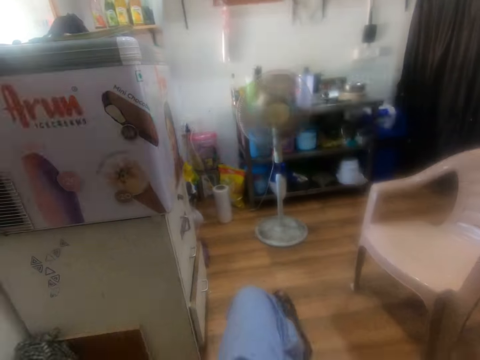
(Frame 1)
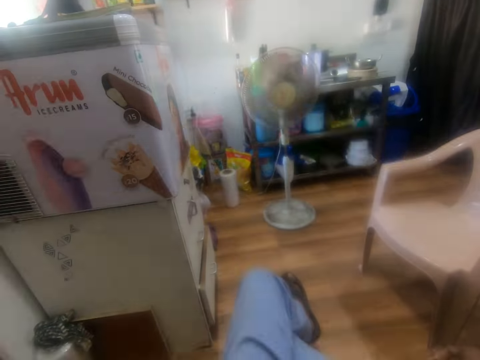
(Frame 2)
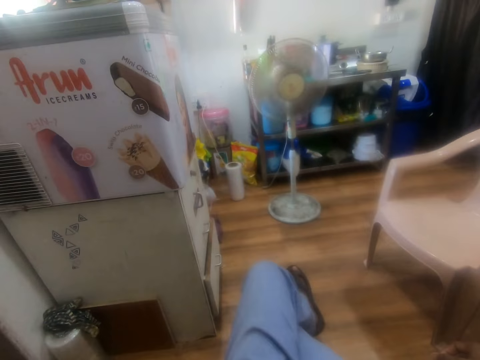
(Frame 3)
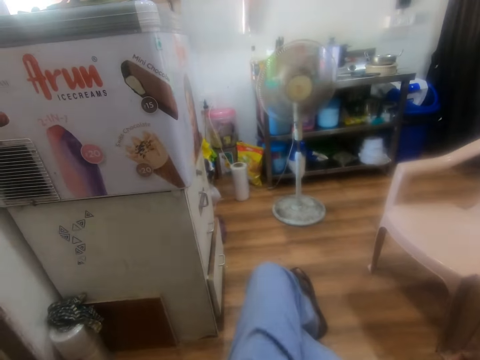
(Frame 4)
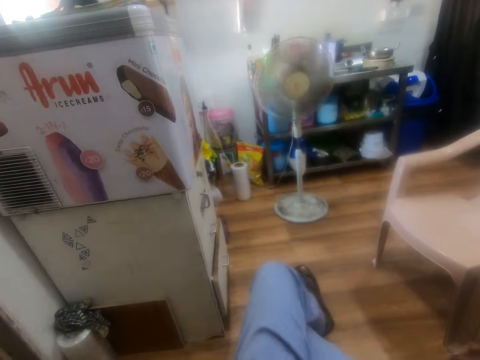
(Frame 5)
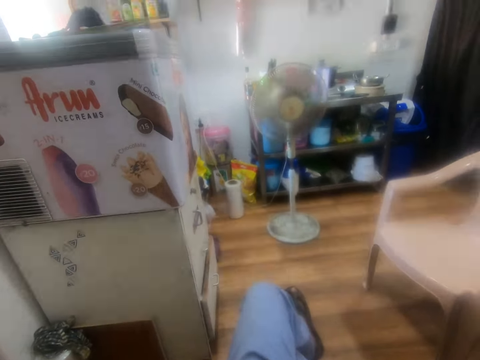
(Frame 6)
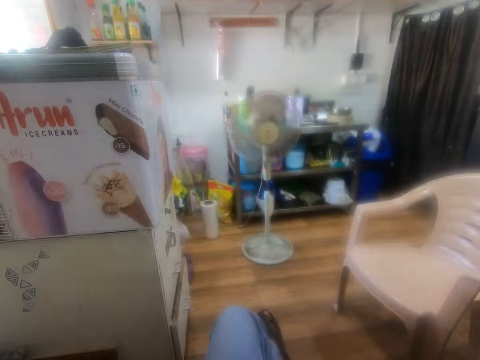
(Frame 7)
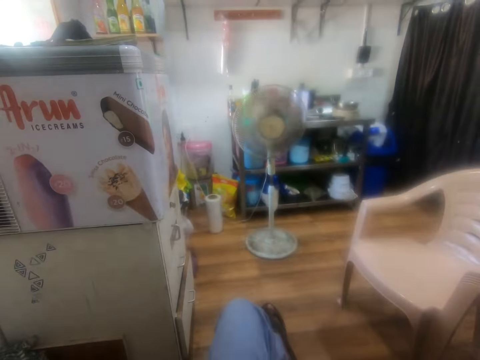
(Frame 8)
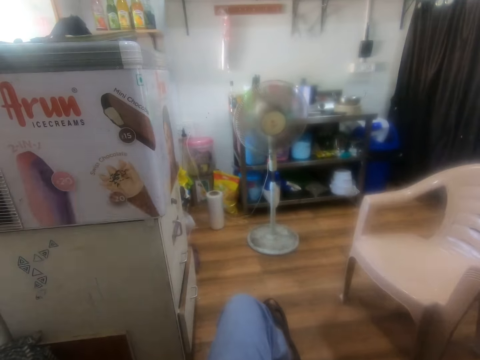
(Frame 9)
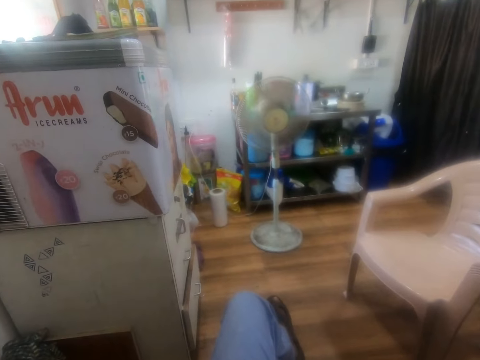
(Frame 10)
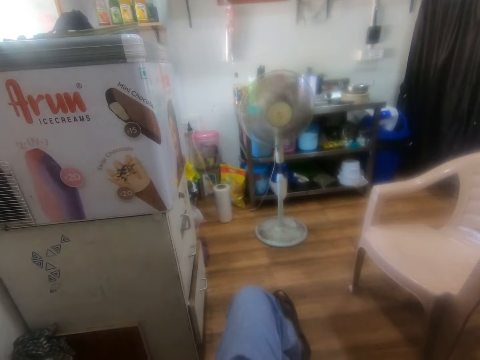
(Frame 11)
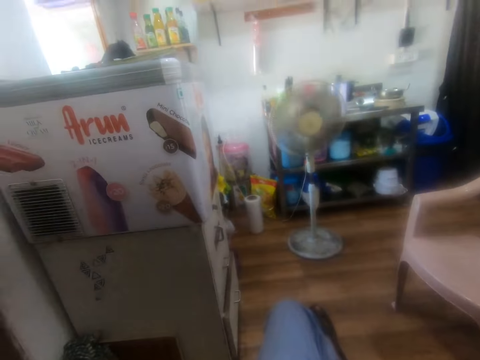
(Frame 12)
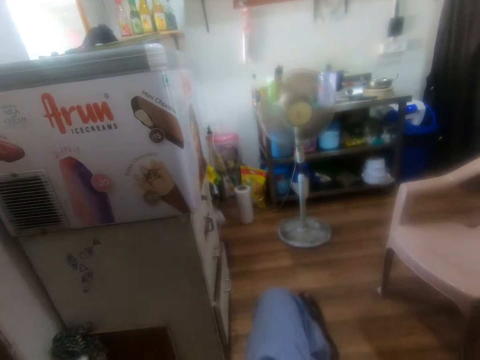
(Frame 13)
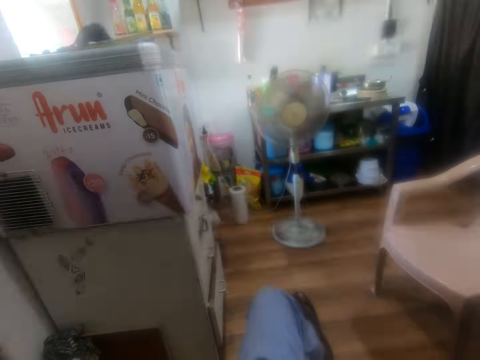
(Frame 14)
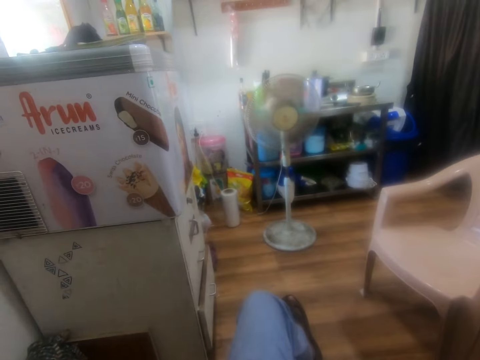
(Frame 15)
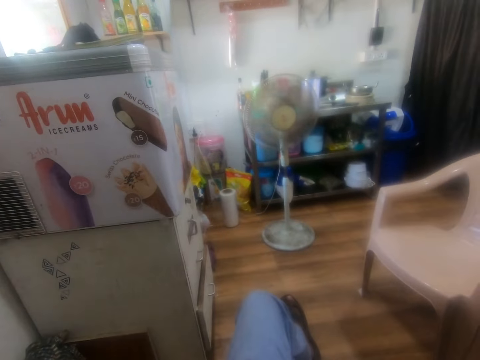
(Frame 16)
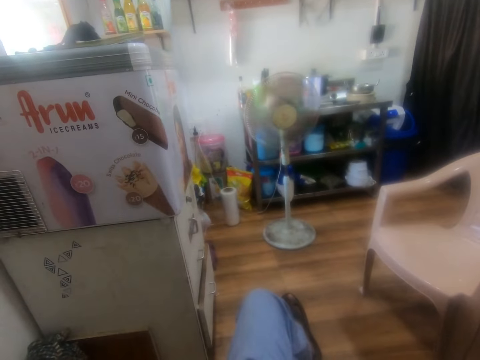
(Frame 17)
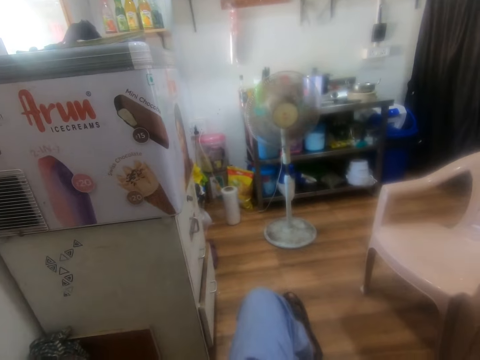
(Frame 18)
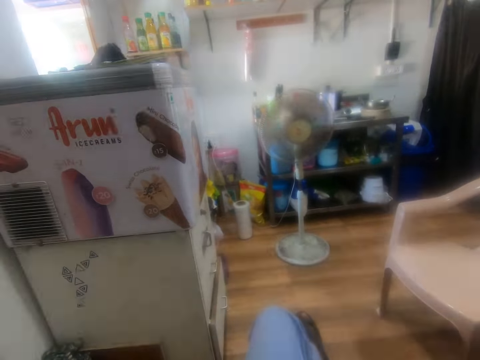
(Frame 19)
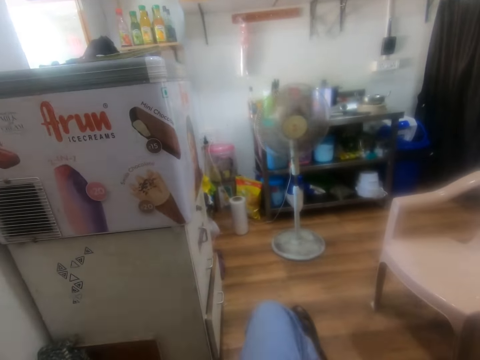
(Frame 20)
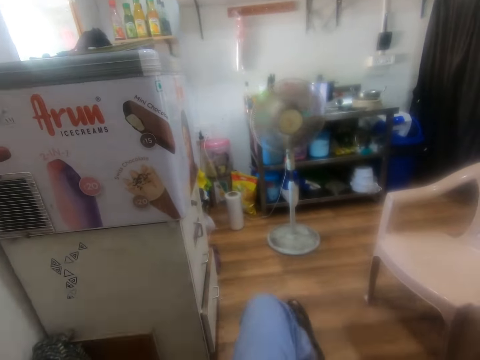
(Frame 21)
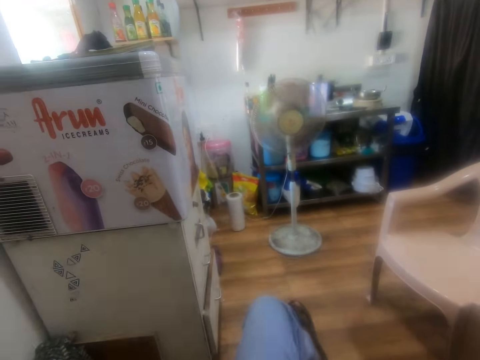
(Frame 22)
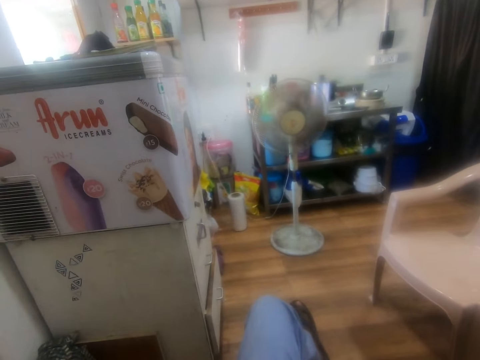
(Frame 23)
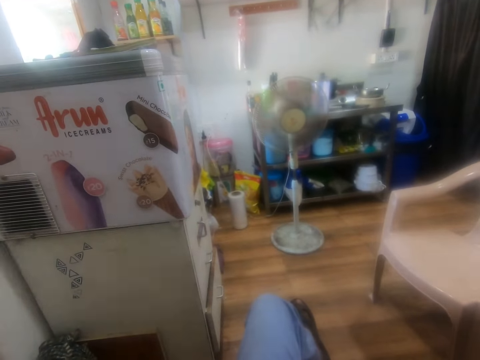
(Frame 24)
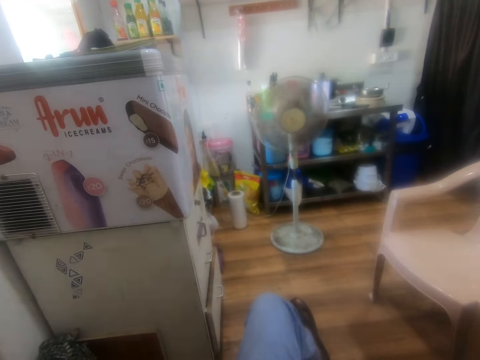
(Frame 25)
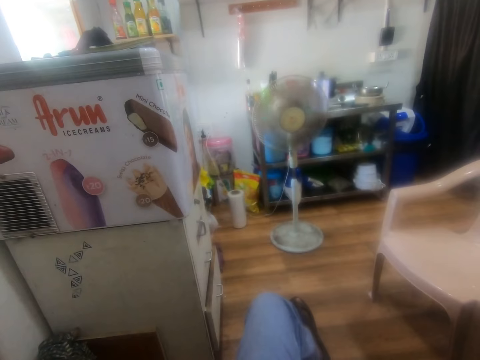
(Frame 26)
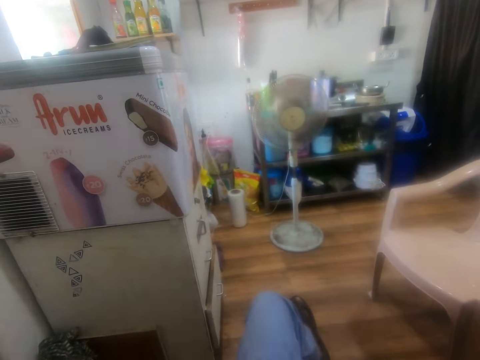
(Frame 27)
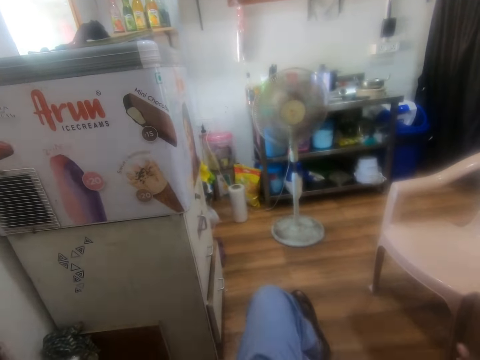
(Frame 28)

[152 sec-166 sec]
The camera wearer stares at the floor fan. They speak on a phone call.

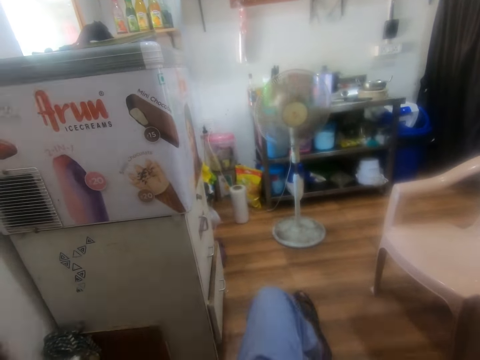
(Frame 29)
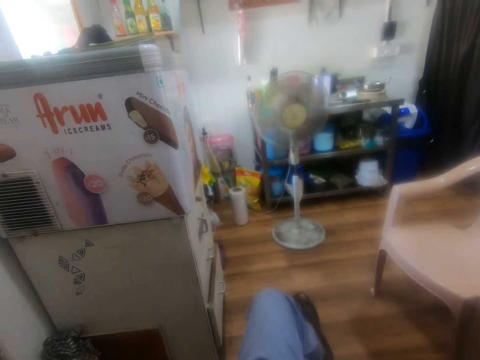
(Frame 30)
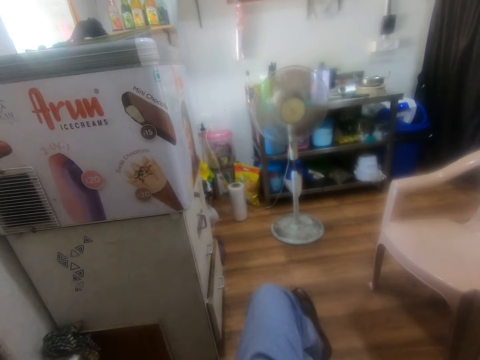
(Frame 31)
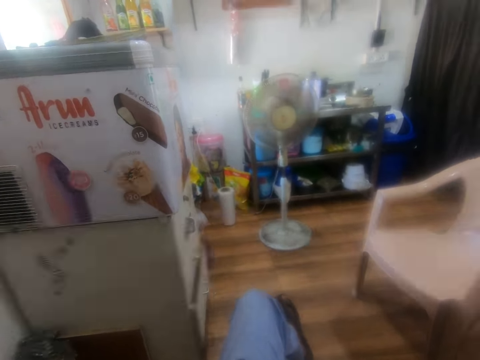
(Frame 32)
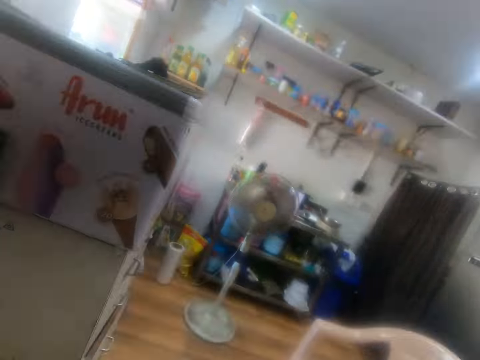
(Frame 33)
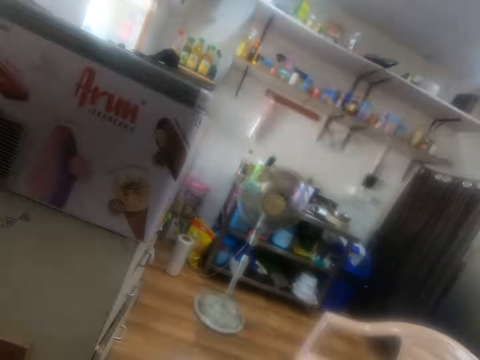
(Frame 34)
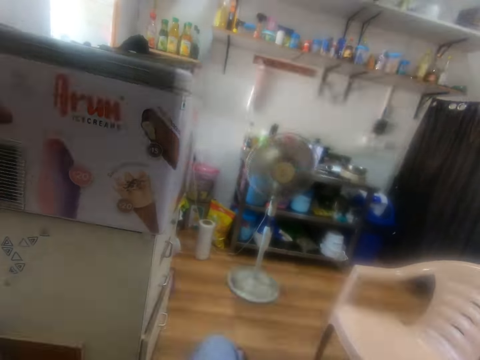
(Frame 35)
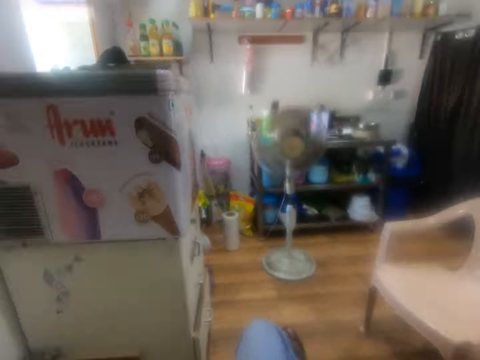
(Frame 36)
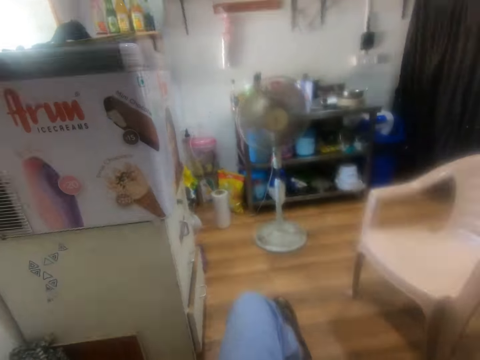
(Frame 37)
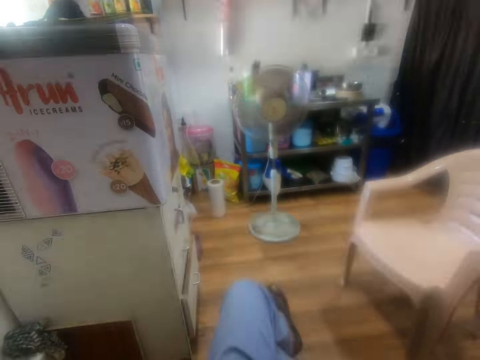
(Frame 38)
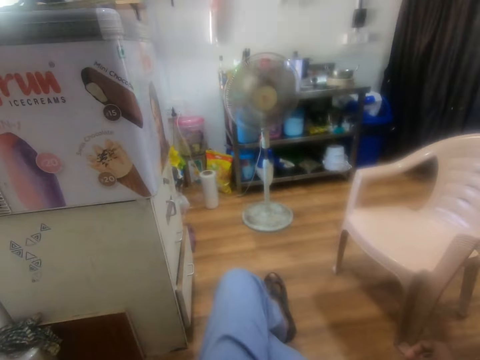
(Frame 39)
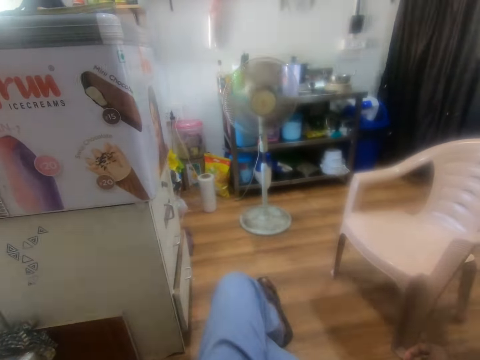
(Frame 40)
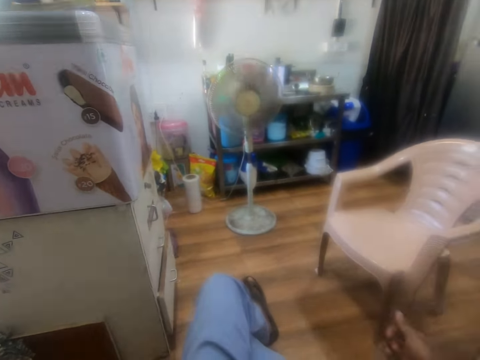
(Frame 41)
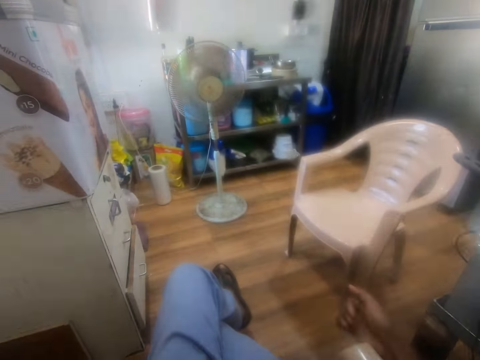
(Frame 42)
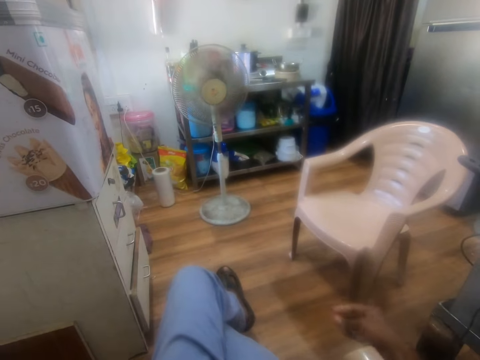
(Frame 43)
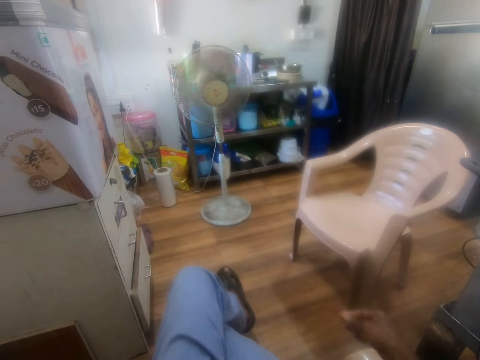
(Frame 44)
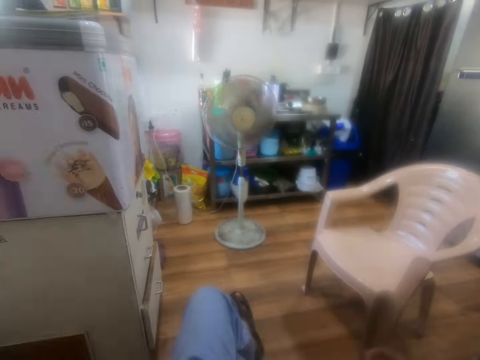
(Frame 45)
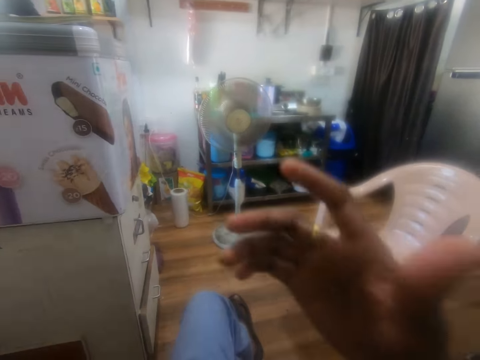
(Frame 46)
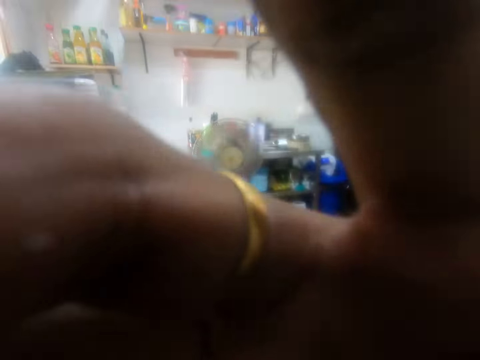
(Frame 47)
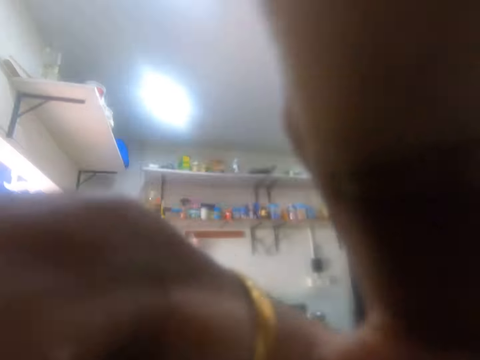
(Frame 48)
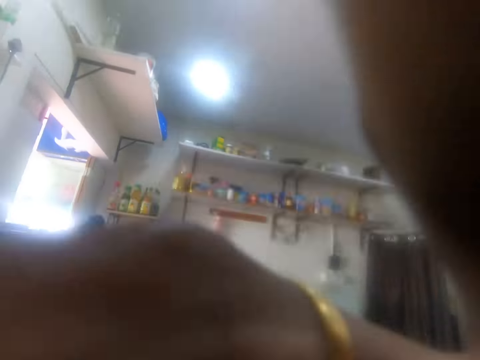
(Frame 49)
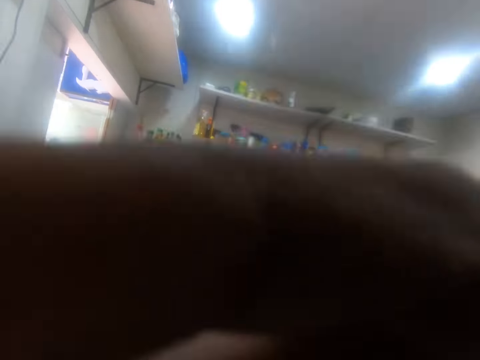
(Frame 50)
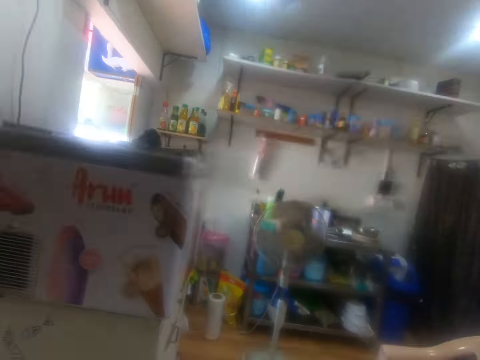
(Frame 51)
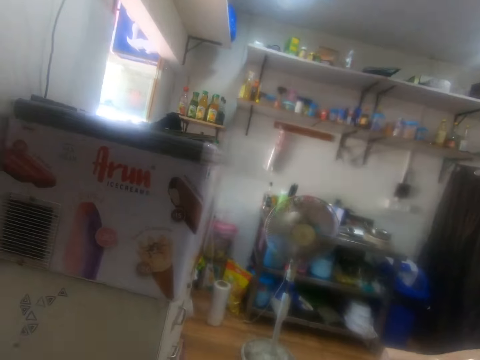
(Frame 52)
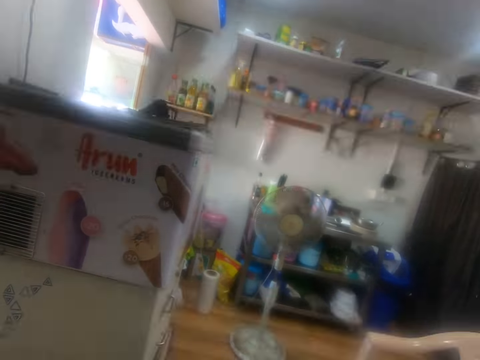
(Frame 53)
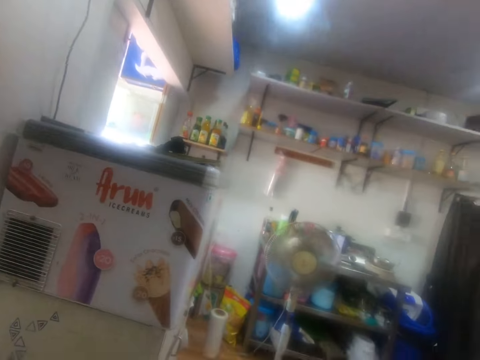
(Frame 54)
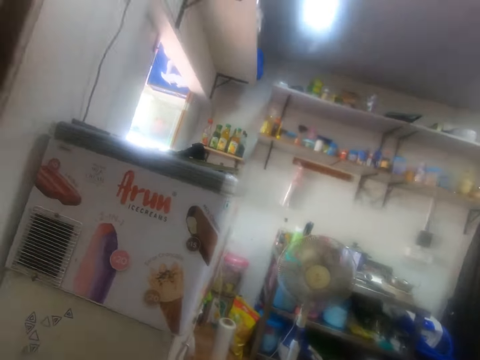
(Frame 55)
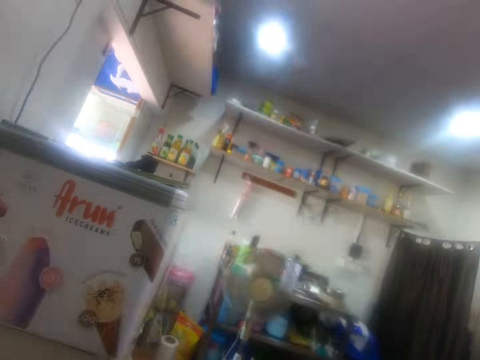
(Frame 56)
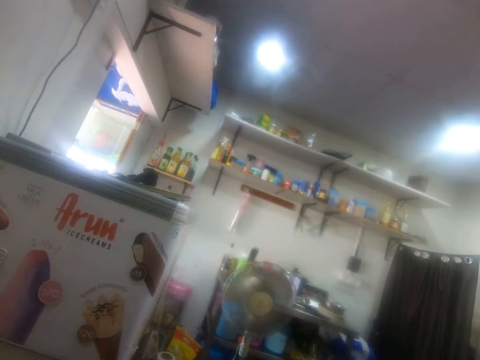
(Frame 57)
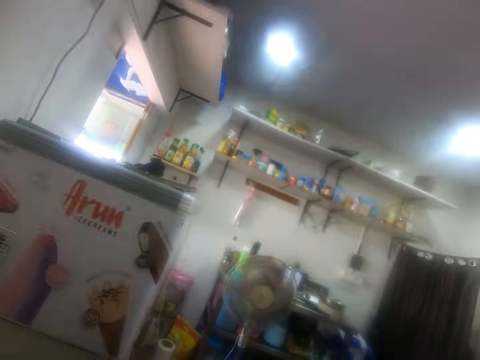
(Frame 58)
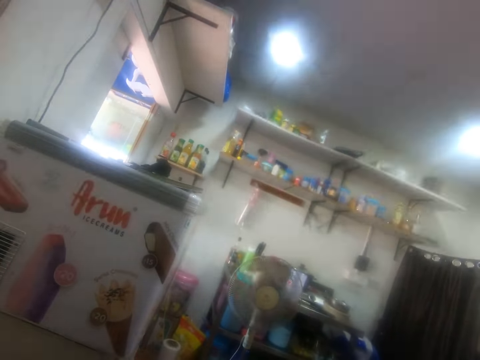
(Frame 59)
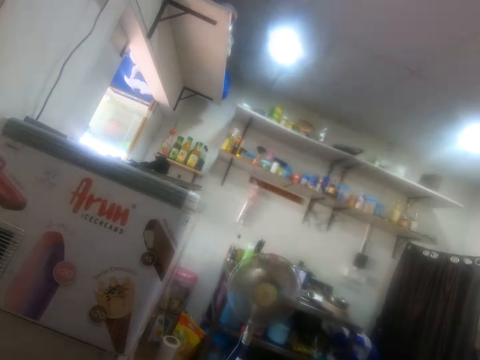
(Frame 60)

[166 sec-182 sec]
The camera wearer looks at a refrigerator. He looks at the fan. He moves a foot. He looks at his hand. He snaps fingers. He moves a hand. He speaks on the phone. He adjusts a camera with his right hand. He speaks on the phone.
